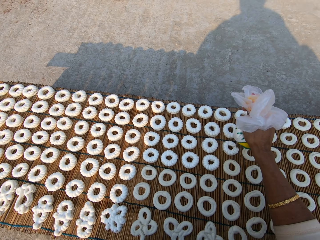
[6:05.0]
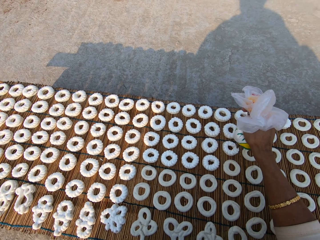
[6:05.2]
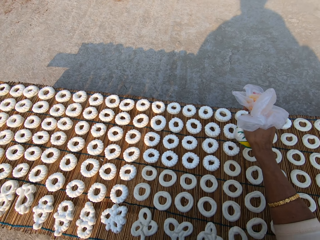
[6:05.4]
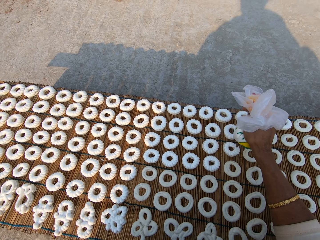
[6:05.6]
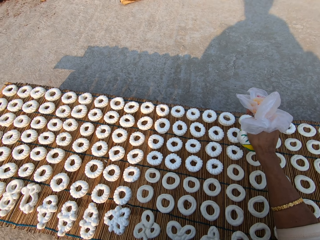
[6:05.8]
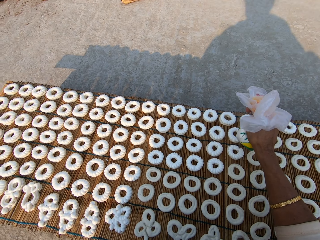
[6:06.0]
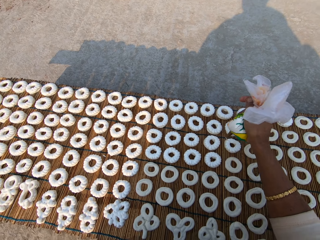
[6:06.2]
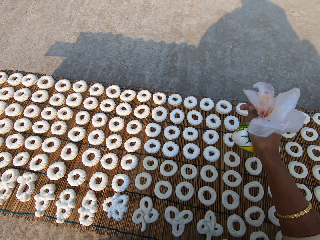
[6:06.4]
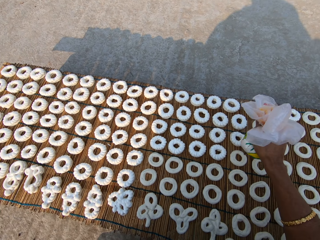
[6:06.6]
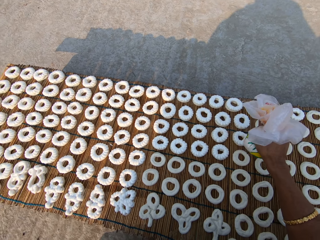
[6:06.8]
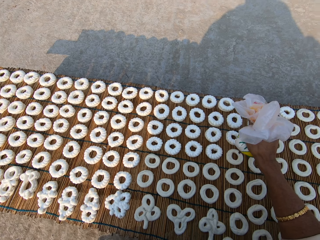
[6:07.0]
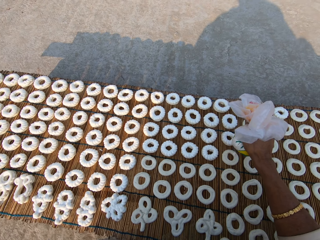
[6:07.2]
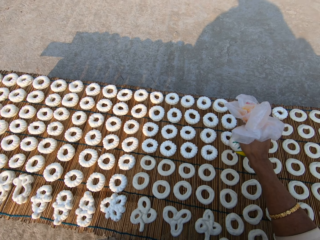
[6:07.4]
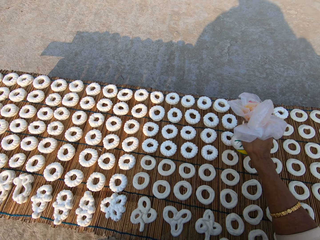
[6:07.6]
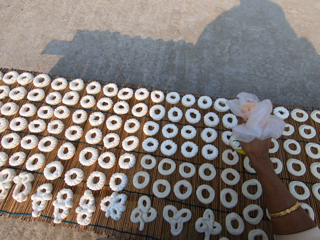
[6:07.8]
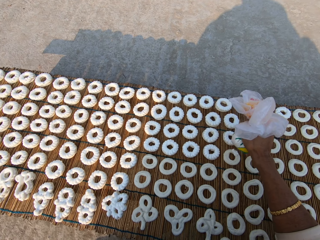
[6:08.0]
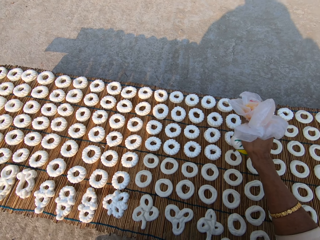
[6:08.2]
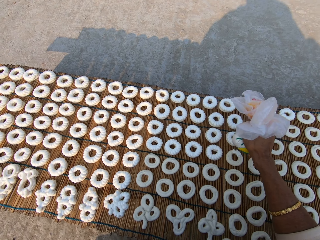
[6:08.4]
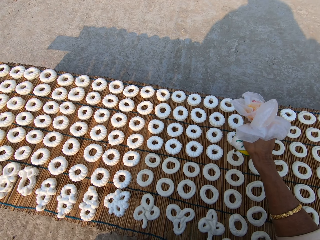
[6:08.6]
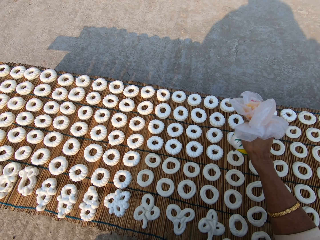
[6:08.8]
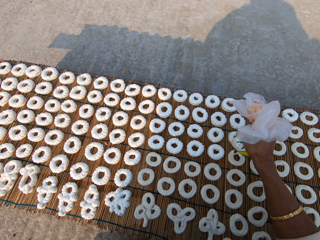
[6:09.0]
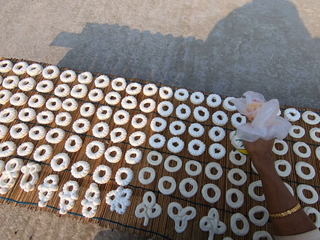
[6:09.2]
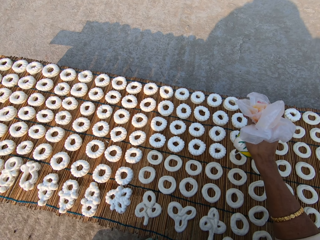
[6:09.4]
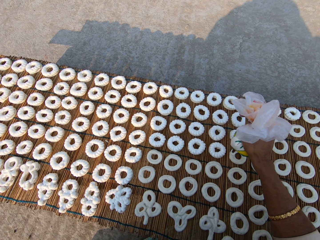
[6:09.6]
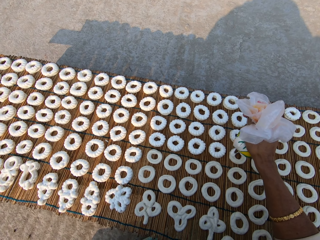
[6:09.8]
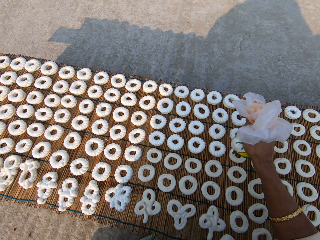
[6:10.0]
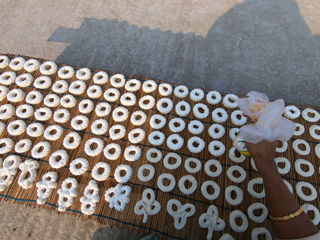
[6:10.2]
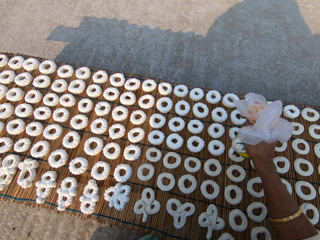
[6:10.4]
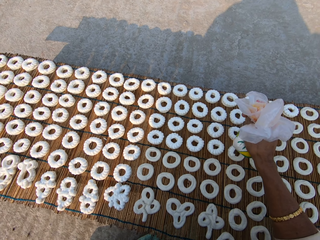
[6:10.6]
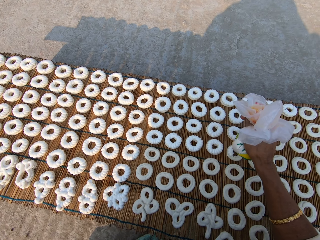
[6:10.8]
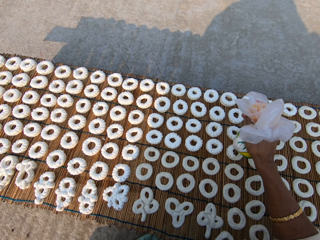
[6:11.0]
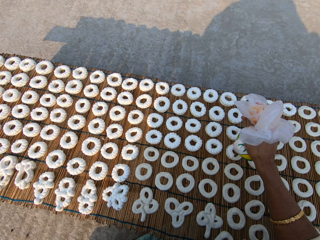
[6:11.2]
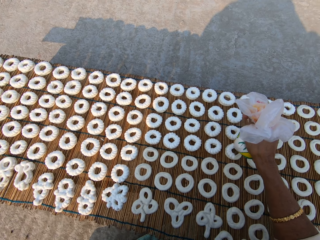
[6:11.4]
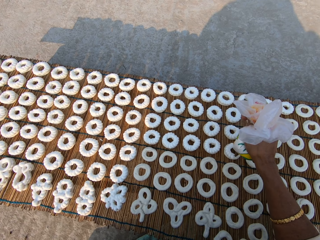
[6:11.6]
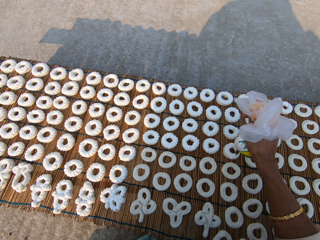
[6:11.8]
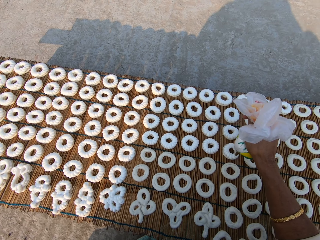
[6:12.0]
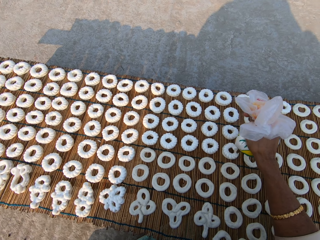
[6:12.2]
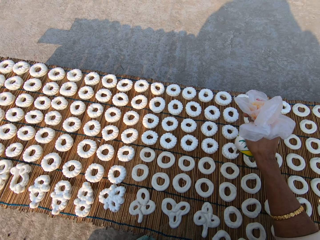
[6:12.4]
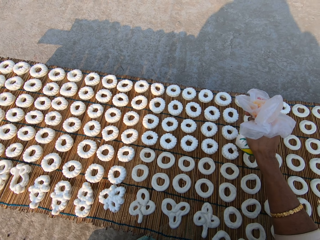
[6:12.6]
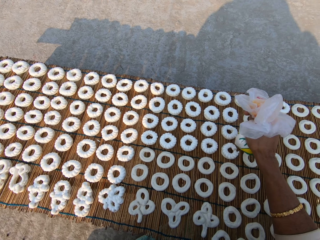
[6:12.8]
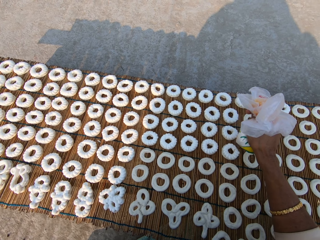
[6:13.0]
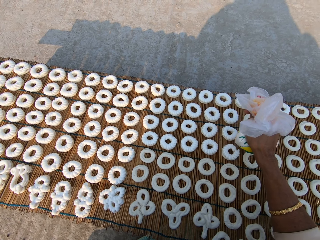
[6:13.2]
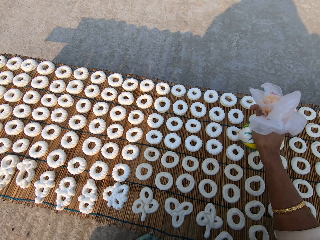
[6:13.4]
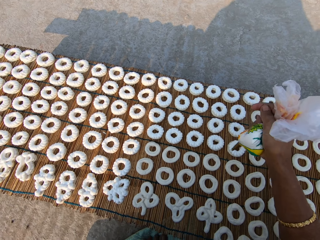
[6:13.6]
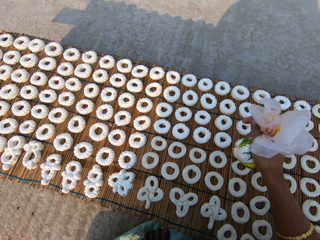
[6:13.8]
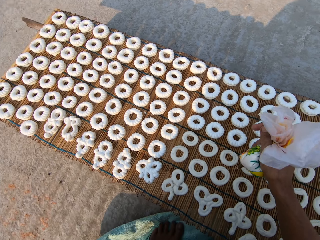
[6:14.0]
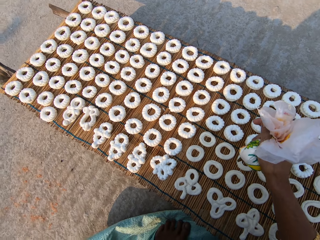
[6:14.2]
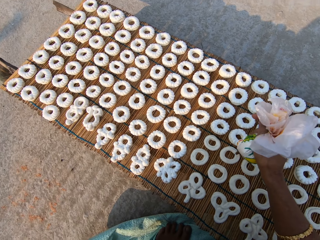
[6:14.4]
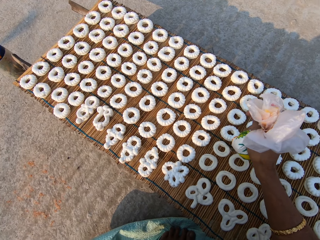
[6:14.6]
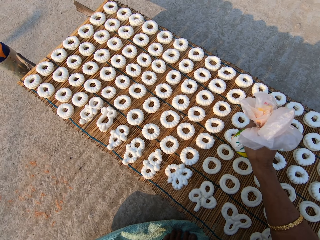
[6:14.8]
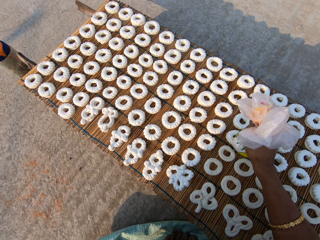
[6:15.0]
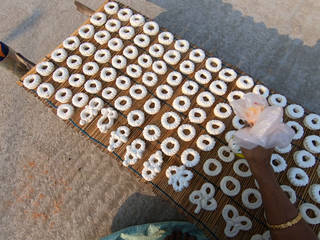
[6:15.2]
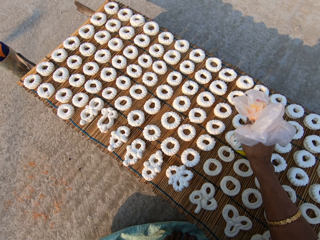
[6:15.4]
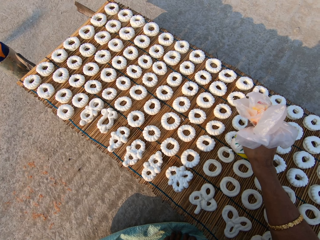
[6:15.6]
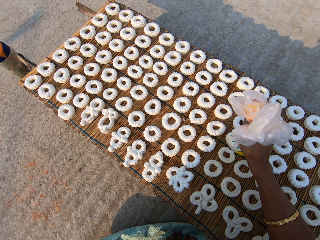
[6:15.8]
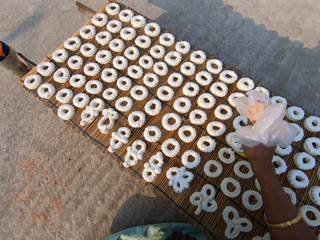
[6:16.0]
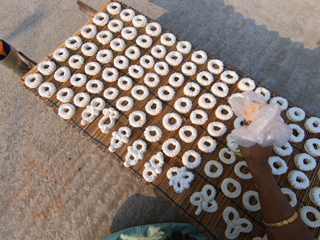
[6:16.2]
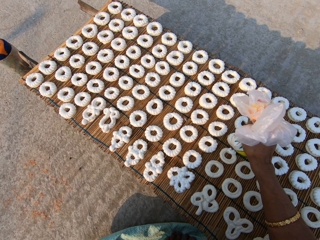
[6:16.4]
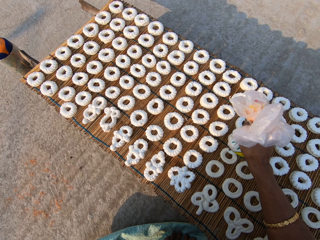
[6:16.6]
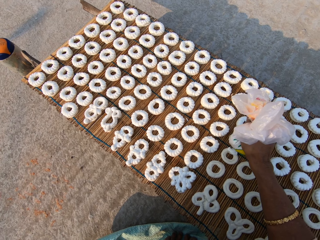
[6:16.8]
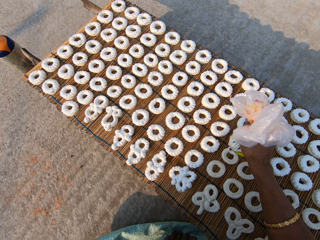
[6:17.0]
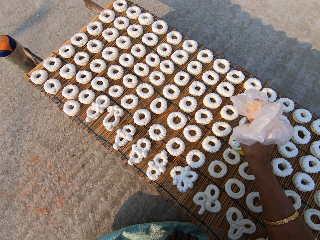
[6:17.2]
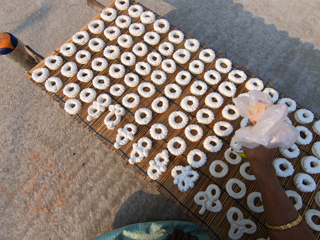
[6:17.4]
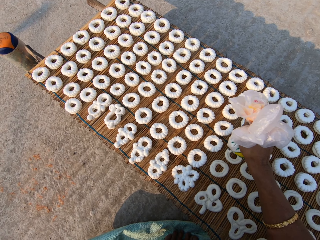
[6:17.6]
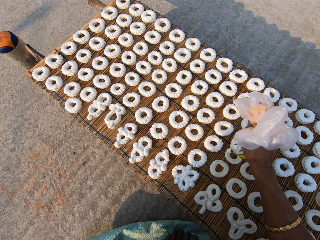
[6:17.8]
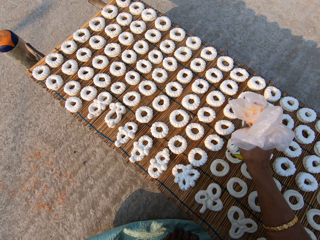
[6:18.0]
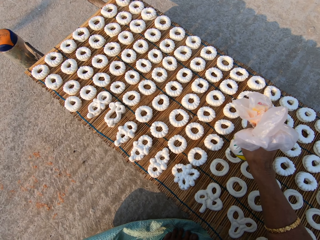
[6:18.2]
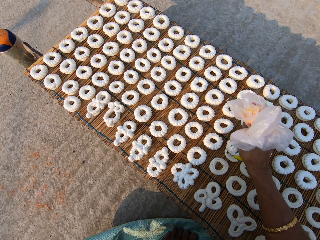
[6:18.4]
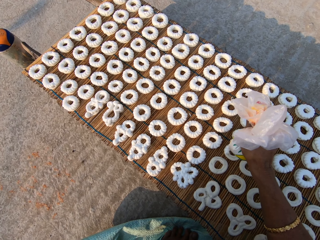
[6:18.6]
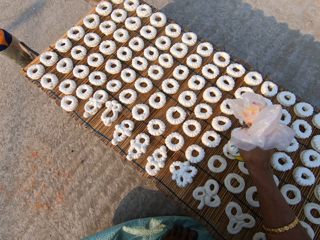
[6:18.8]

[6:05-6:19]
The camera wearer applies flour paste from the plastic bag on another dough on the mat. They apply the flour paste again.

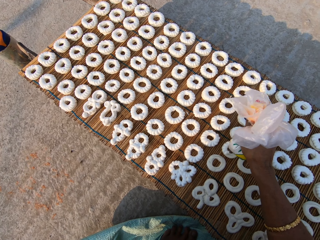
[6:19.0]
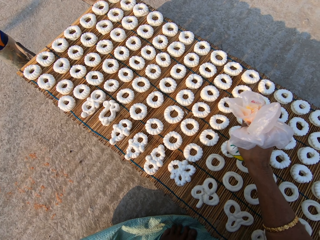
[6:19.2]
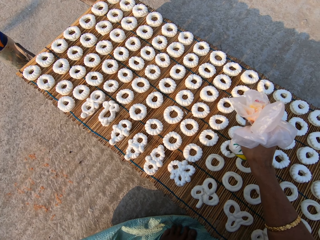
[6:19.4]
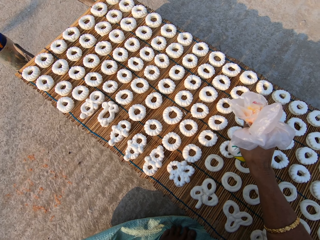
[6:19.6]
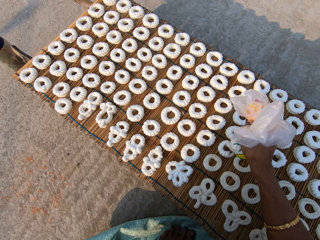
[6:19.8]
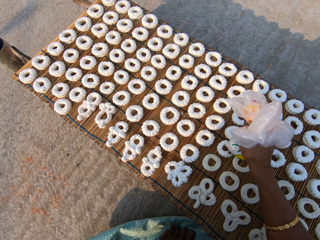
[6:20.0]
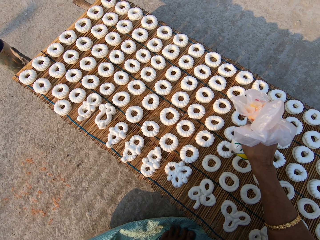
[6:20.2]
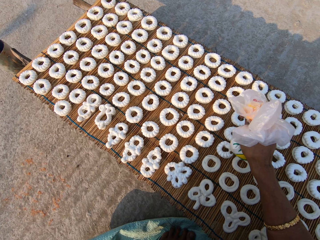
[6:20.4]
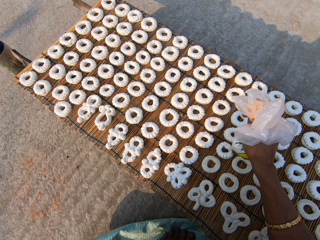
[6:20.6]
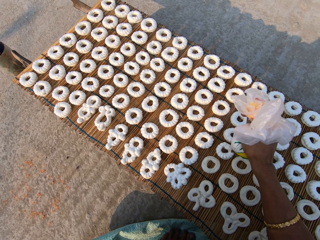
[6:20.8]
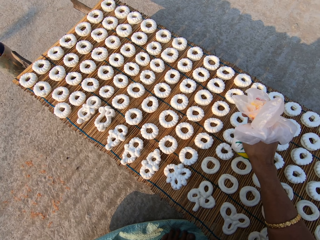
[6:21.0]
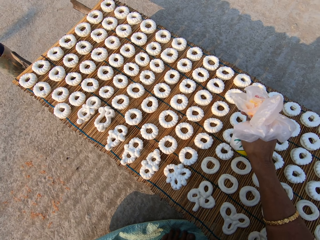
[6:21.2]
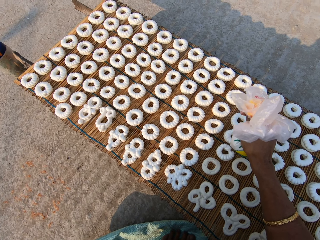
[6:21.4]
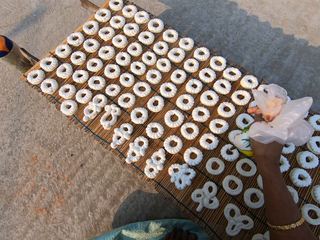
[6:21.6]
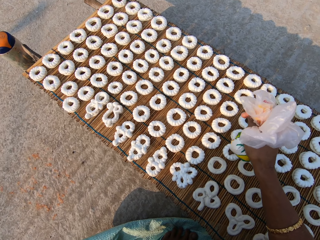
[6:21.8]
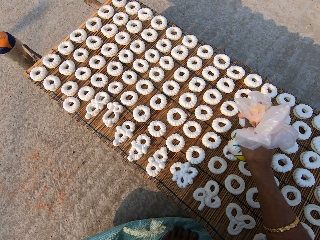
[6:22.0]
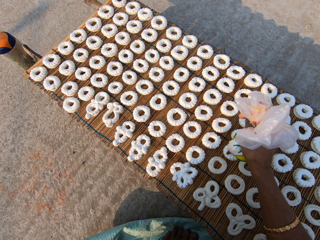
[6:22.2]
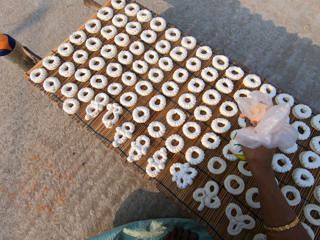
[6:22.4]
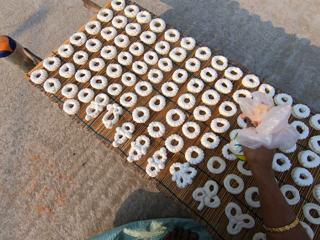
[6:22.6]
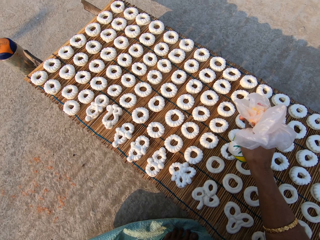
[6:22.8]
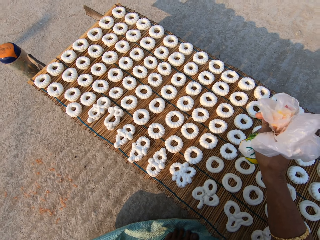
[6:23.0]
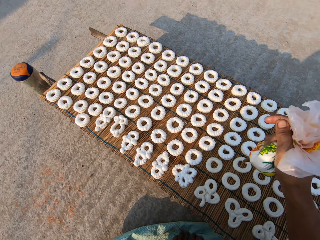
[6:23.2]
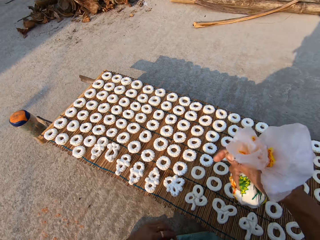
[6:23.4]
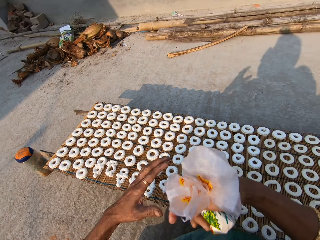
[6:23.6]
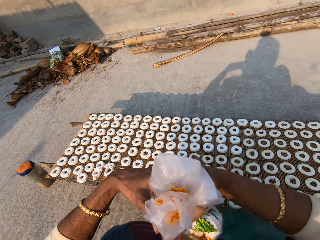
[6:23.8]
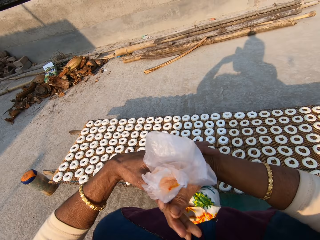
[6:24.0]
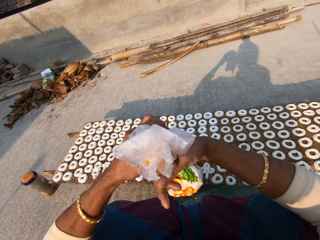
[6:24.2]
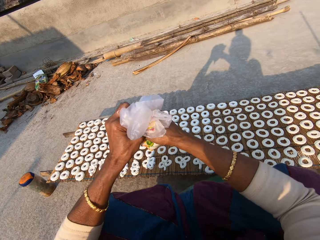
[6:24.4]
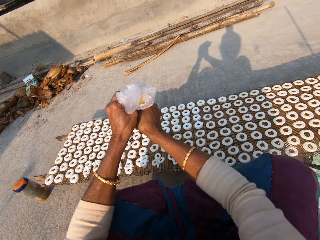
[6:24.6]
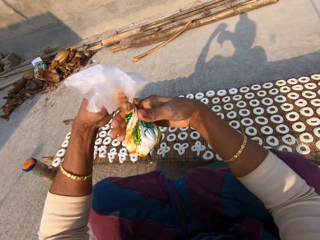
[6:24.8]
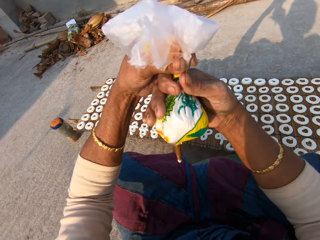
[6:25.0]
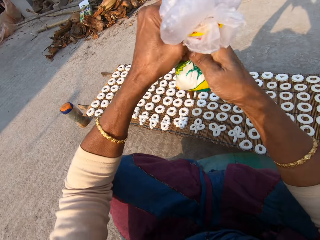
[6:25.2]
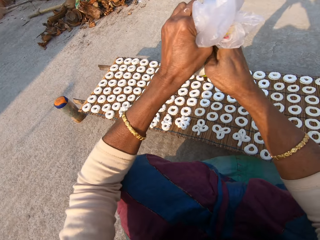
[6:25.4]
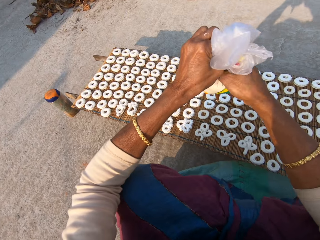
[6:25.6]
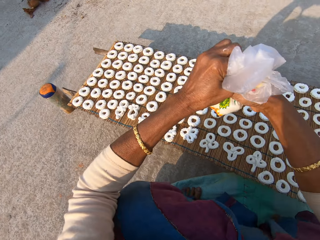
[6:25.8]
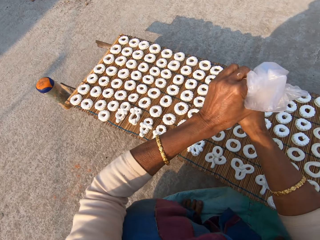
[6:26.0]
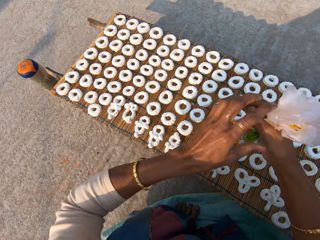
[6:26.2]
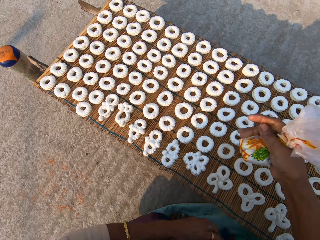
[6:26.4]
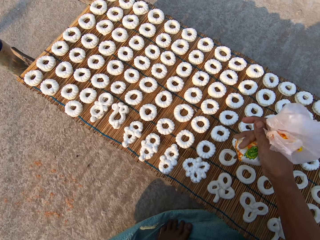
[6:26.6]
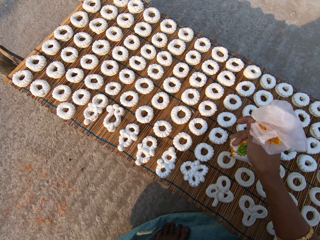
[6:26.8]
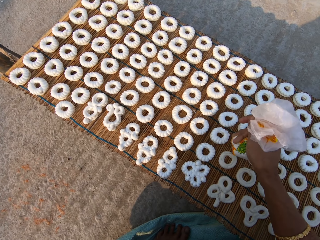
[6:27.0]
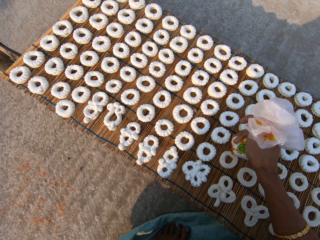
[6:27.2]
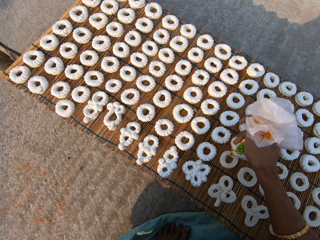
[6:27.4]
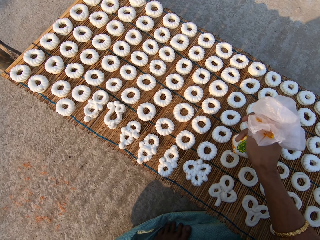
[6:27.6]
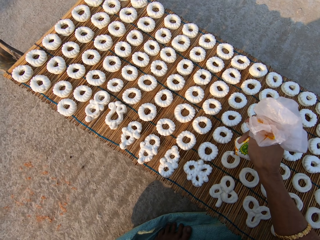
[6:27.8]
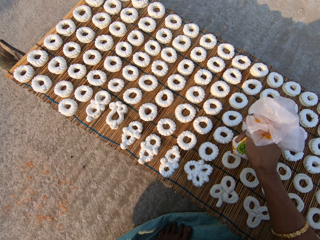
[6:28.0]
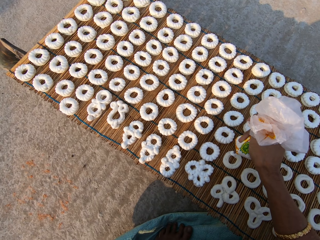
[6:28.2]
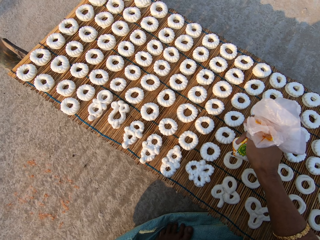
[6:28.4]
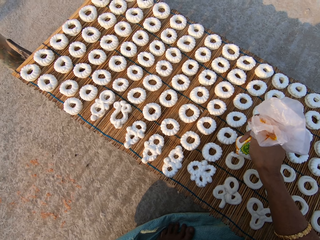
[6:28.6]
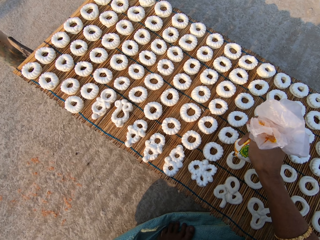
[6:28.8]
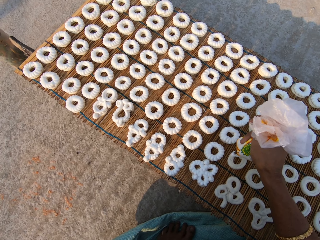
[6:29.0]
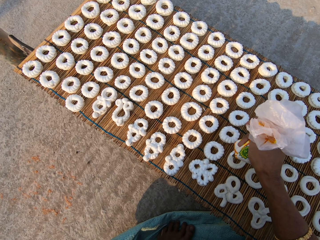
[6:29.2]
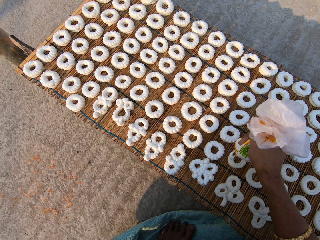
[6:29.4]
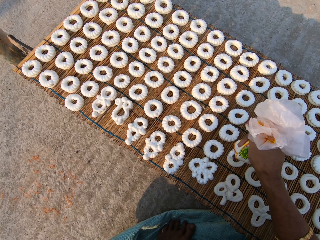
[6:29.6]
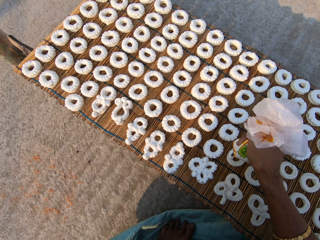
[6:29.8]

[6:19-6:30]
The camera wearer tightens the plastic bag with cream. They apply flour paste from the plastic bag on another dough on the mat.
